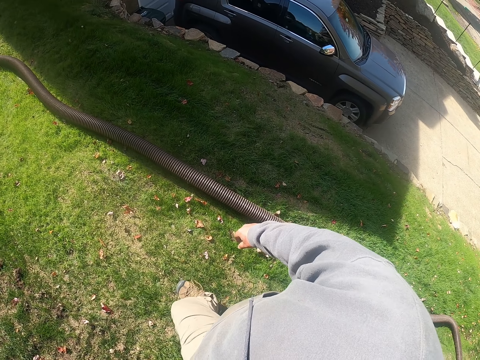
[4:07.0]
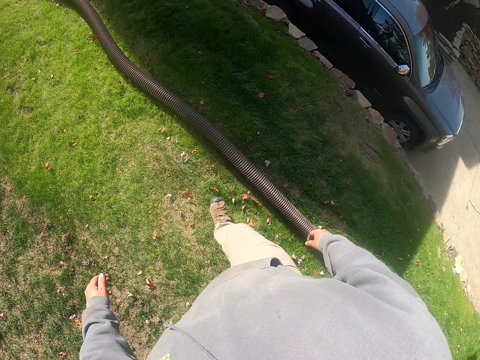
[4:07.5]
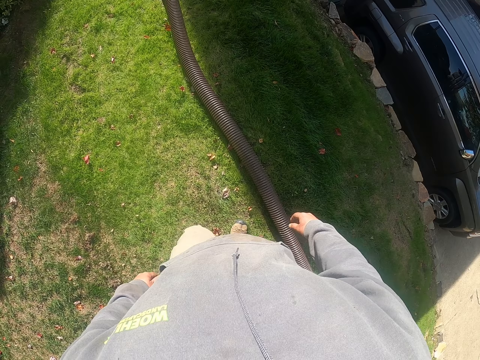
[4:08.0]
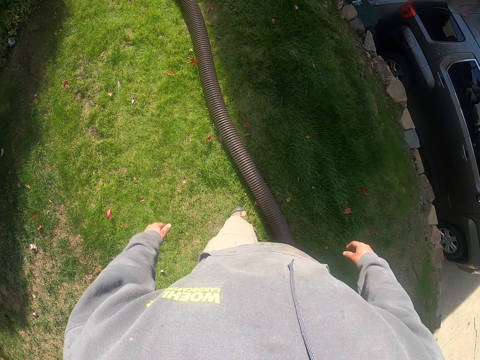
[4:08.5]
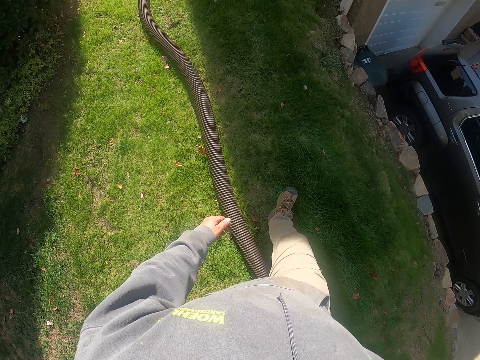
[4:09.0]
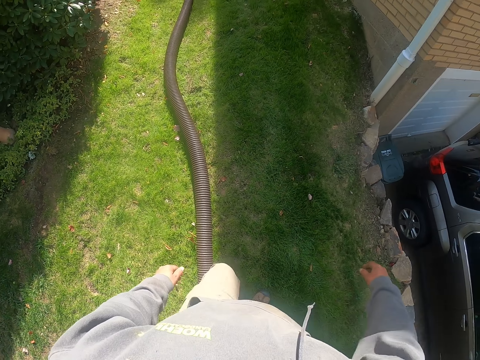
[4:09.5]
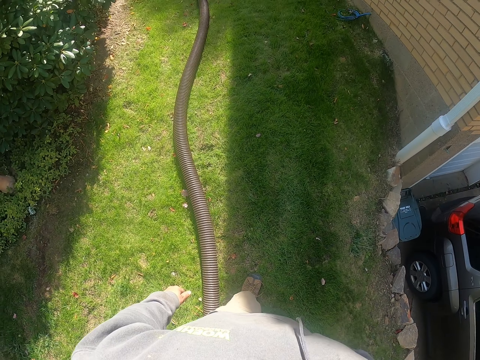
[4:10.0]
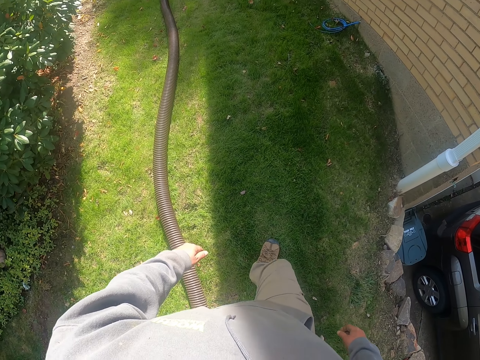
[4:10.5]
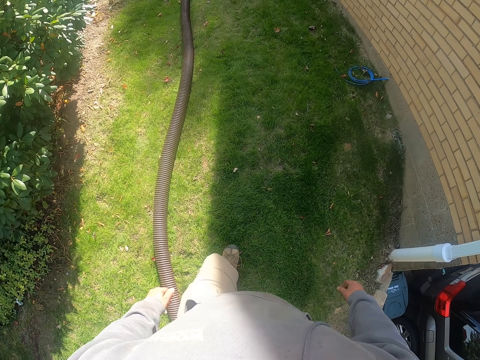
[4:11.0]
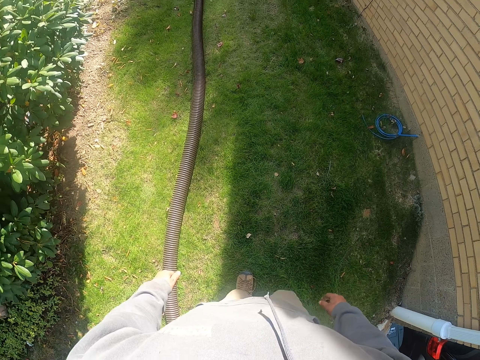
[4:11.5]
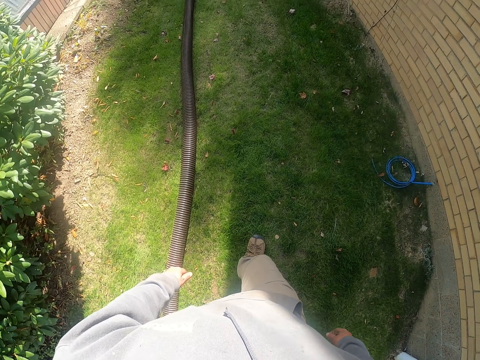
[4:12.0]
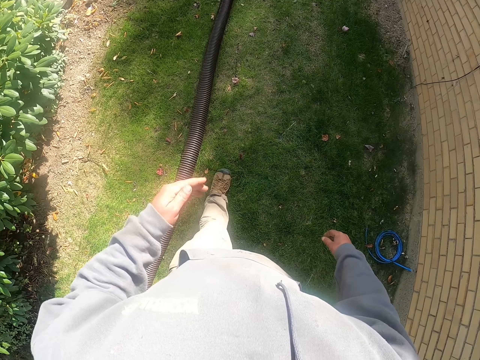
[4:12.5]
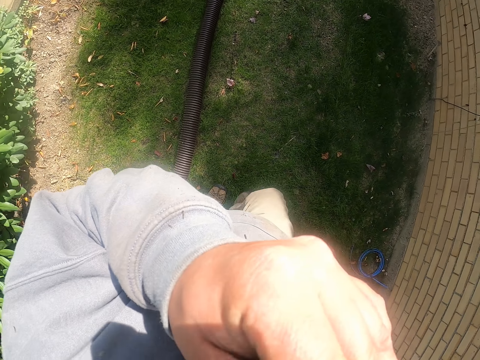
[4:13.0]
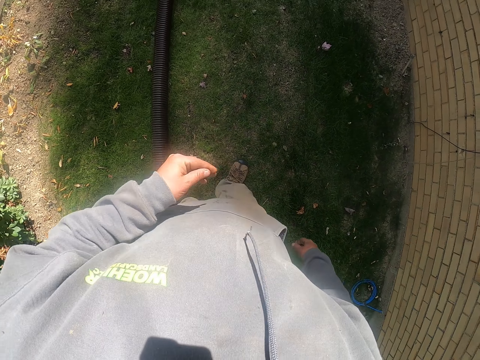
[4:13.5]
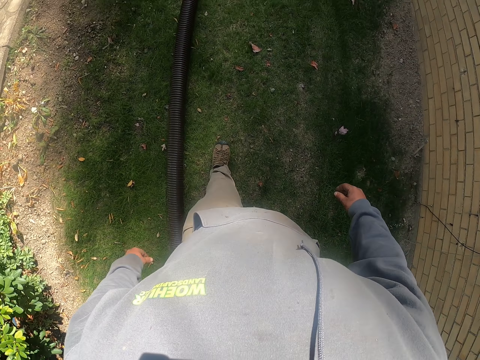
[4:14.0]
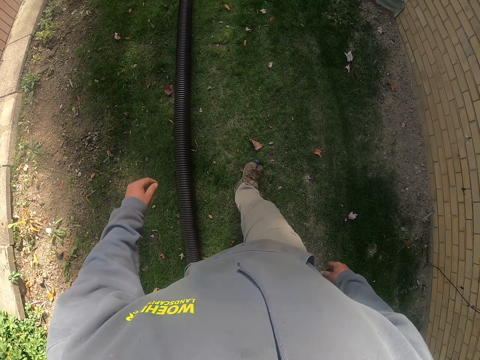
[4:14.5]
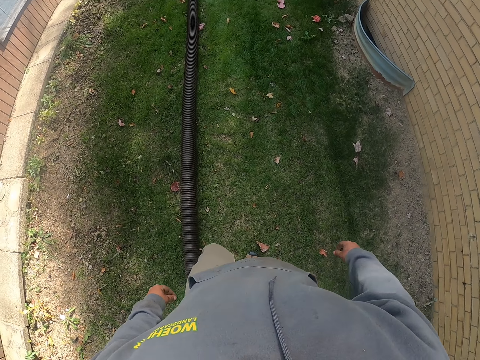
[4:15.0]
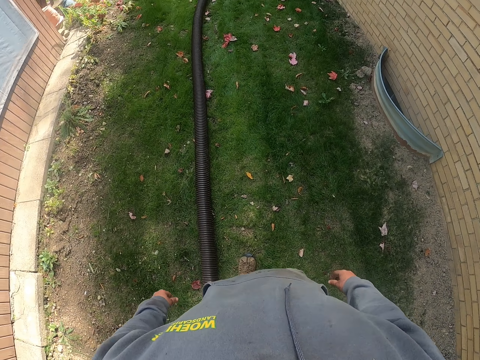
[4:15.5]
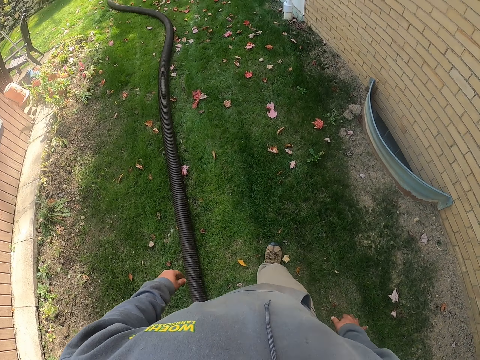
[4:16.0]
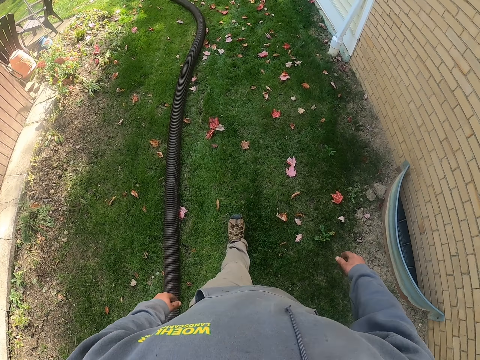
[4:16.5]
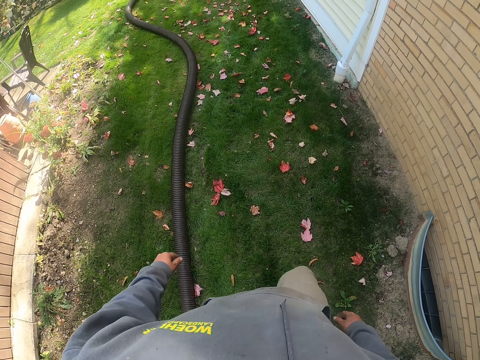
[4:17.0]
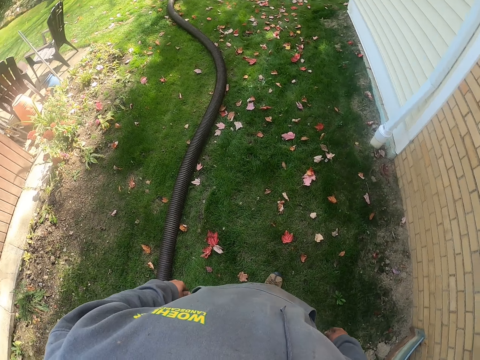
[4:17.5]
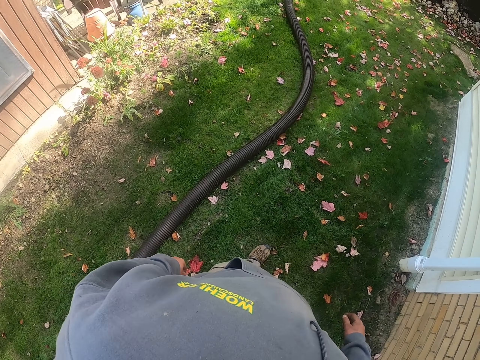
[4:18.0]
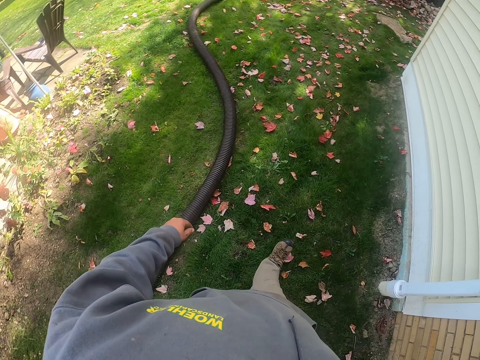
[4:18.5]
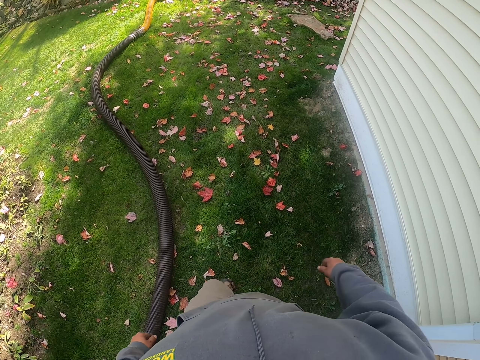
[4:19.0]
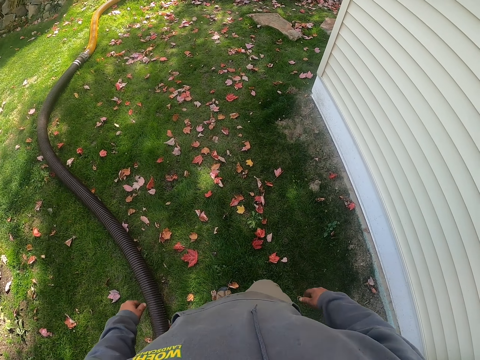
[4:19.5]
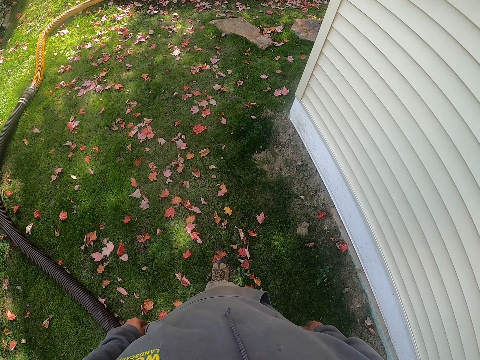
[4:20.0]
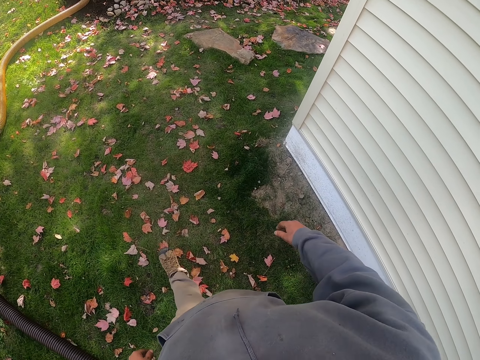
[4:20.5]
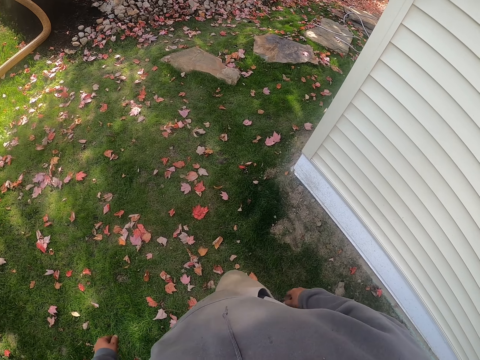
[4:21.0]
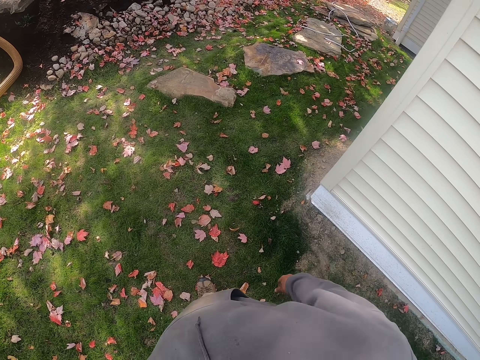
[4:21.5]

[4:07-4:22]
The camera wearer wipes his mouth with his left hand.

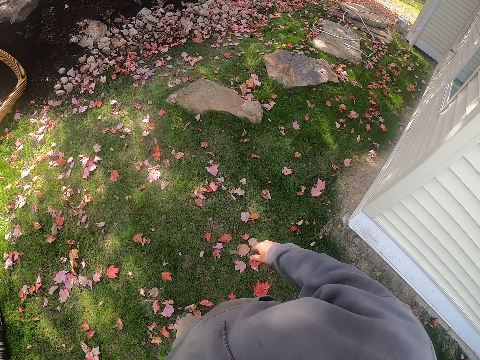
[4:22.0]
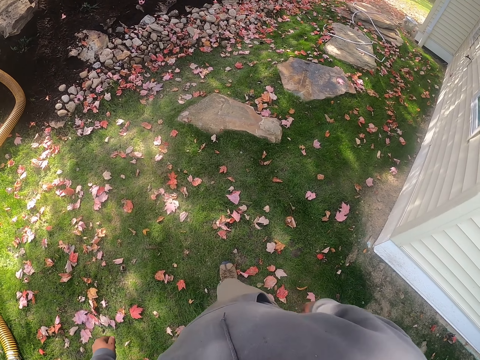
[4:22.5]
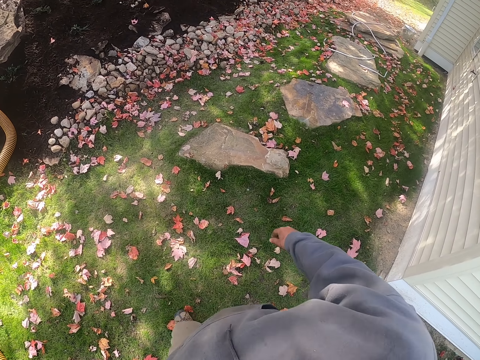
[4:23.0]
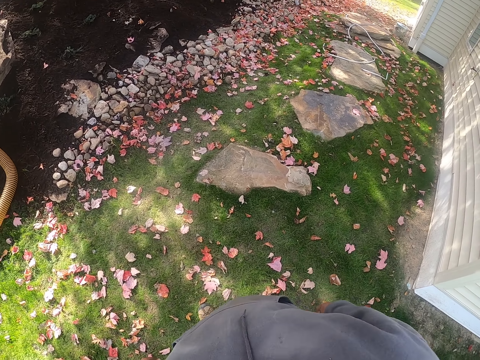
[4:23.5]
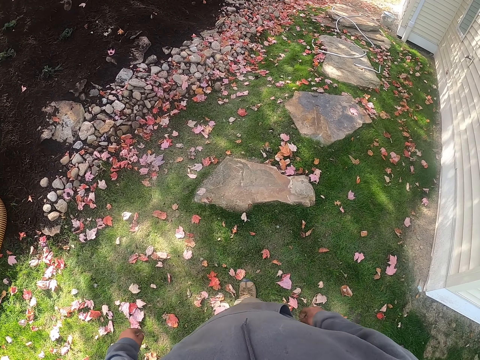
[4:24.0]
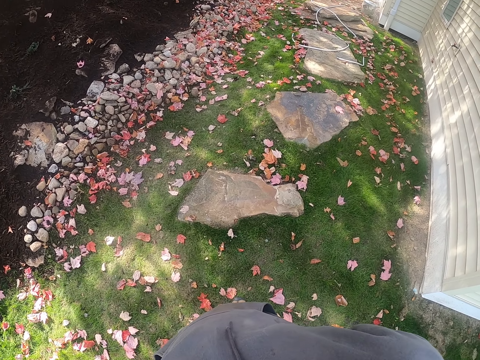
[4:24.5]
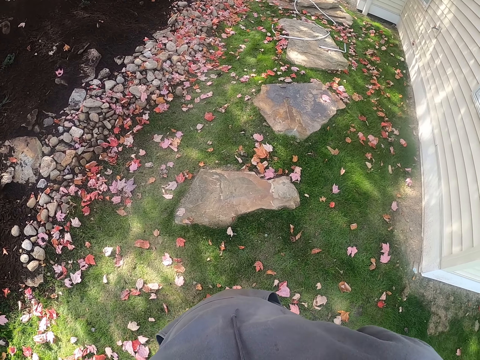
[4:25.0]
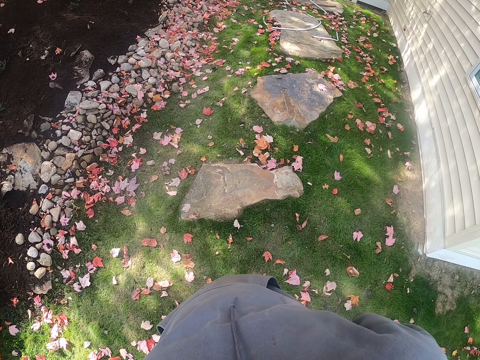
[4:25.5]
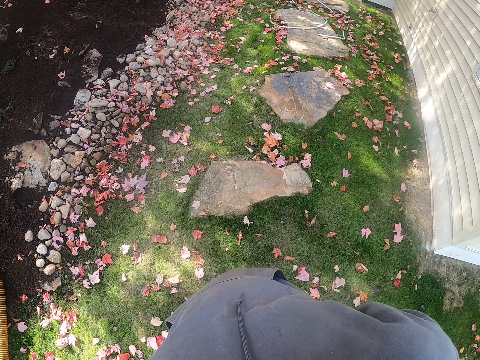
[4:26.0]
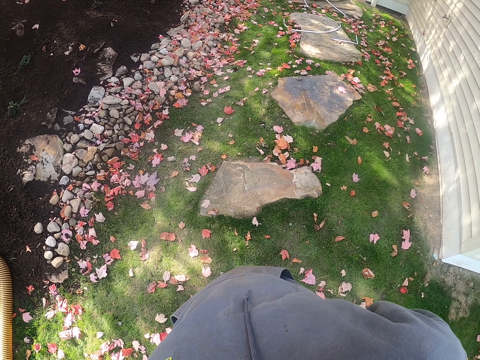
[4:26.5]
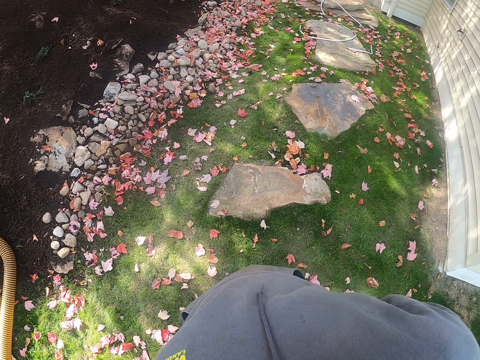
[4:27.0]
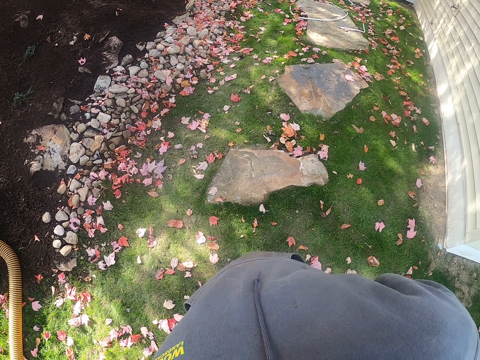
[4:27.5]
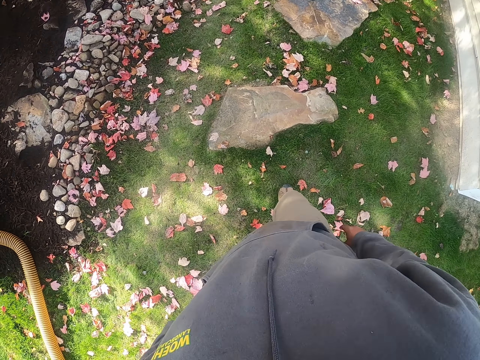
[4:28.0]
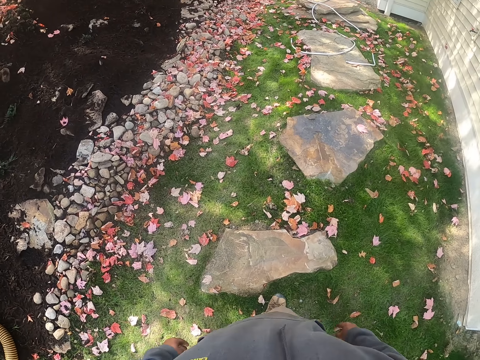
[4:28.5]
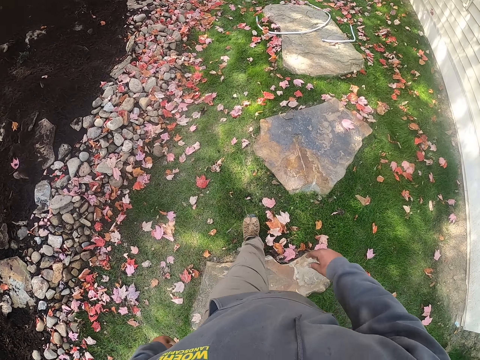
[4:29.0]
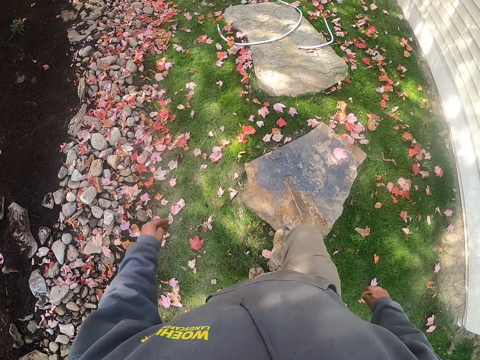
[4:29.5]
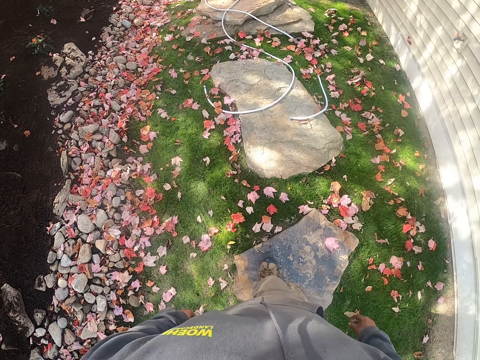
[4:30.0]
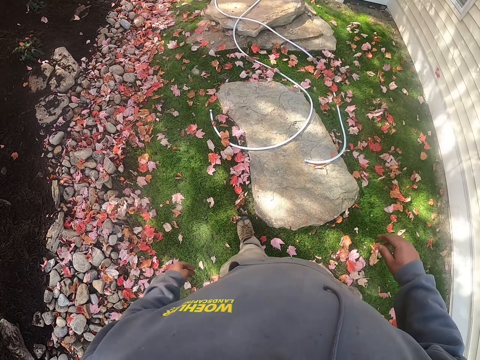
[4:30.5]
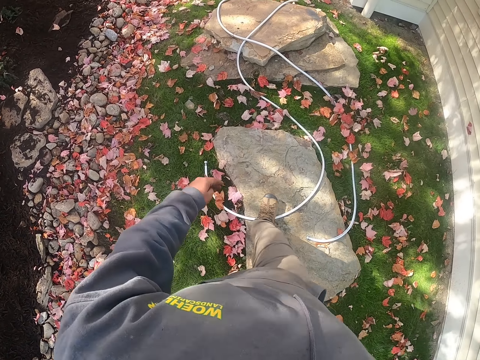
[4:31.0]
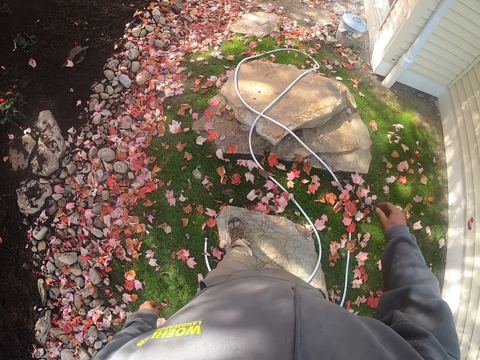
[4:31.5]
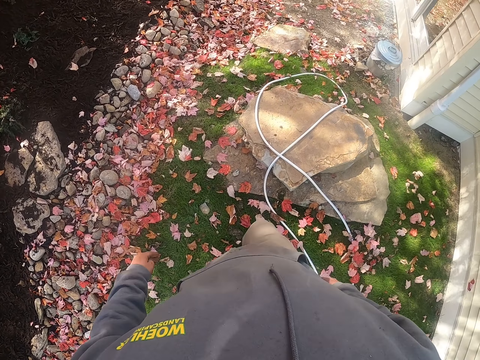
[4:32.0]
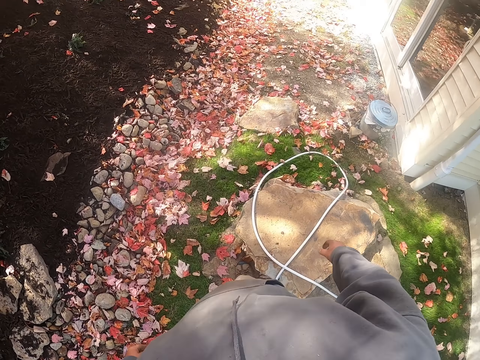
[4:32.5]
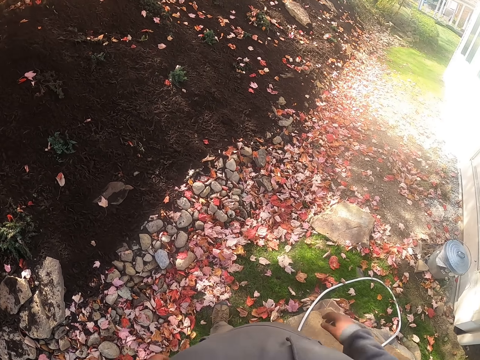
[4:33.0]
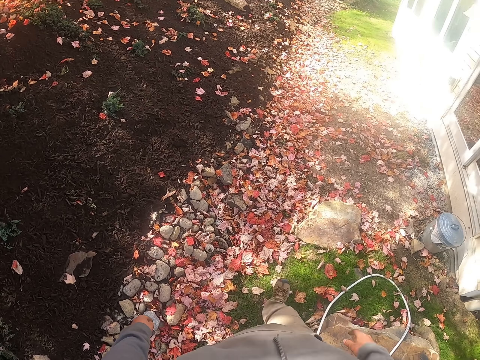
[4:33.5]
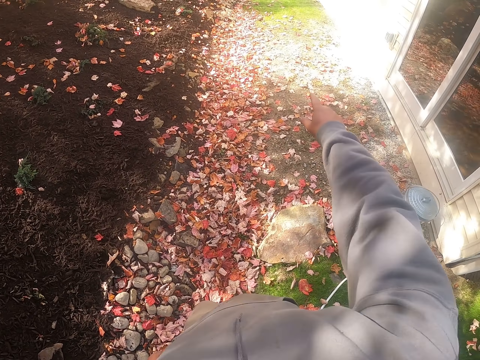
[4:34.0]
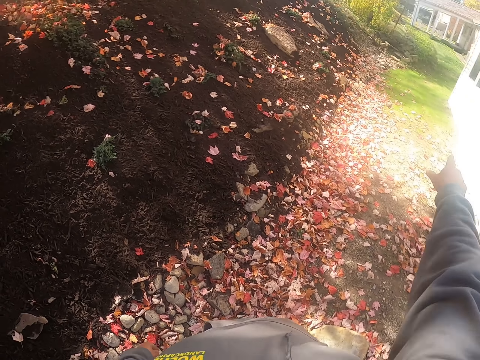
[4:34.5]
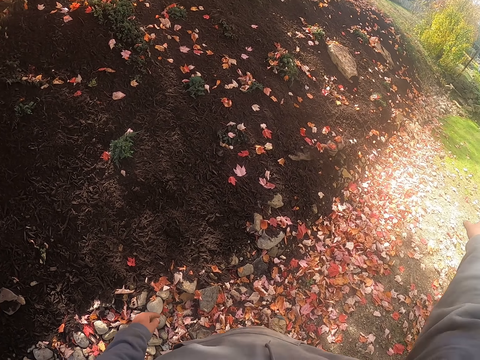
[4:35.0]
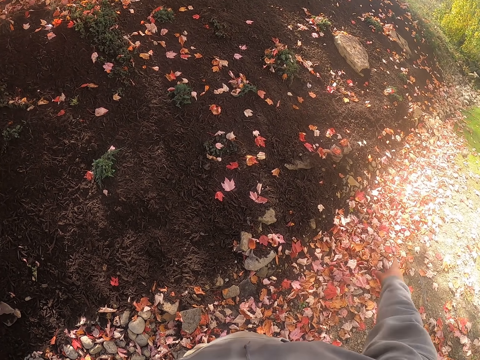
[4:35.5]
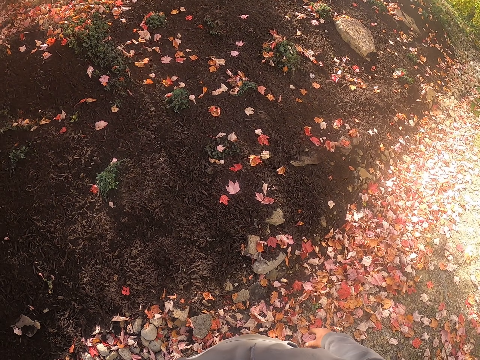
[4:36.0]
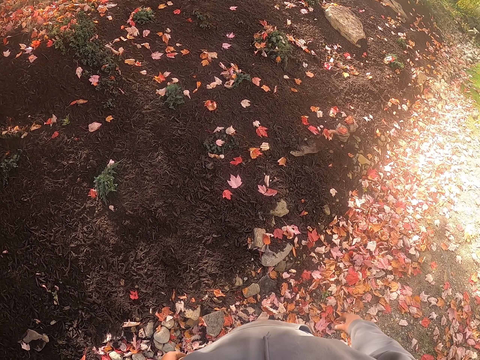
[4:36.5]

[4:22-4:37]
The camera wearer stops. He stands on the grass. He walks around. He points in a direction with his right hand.
